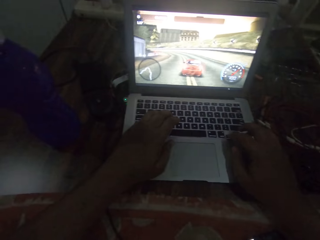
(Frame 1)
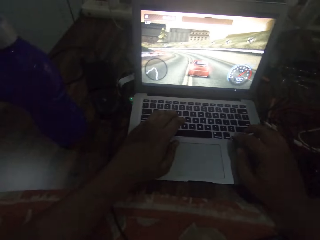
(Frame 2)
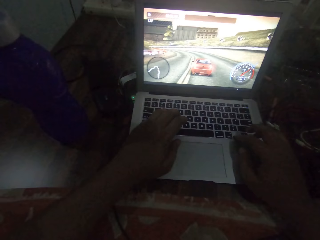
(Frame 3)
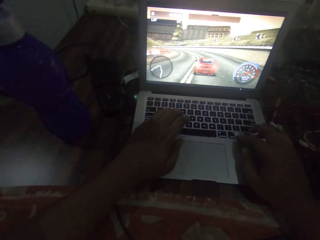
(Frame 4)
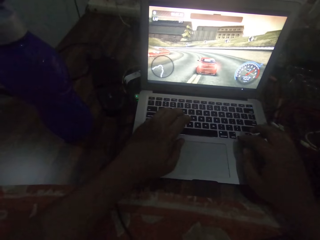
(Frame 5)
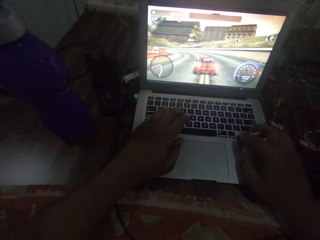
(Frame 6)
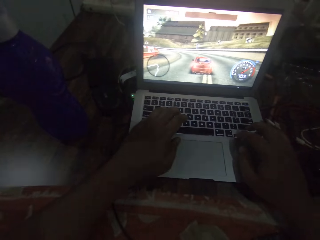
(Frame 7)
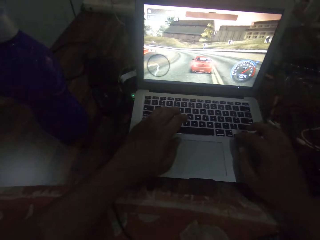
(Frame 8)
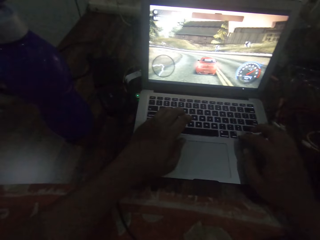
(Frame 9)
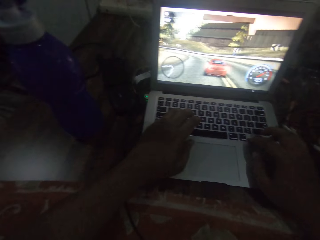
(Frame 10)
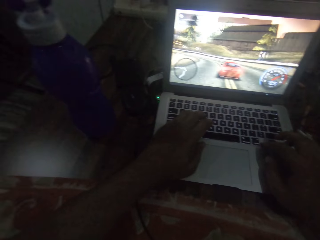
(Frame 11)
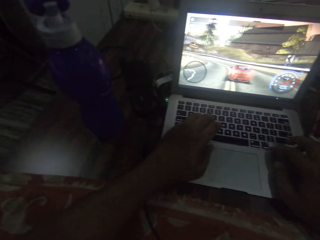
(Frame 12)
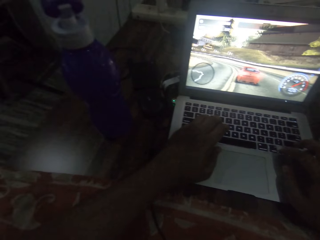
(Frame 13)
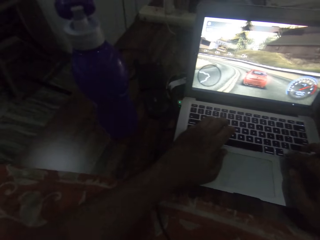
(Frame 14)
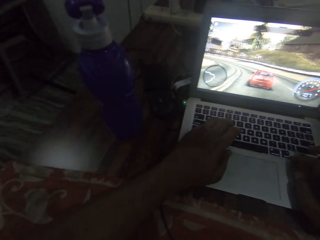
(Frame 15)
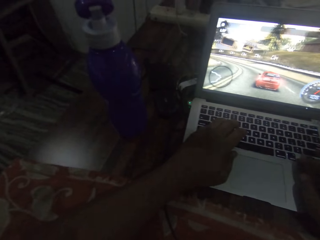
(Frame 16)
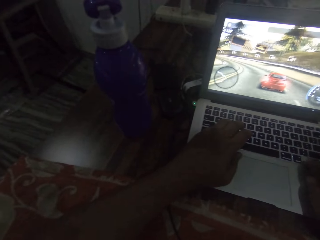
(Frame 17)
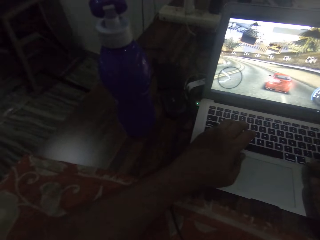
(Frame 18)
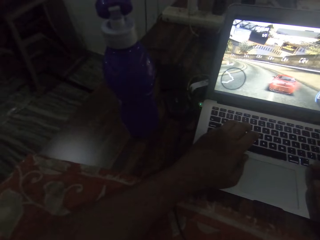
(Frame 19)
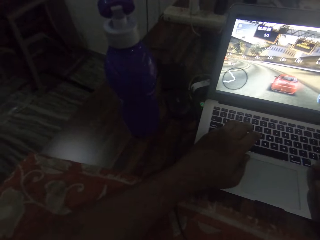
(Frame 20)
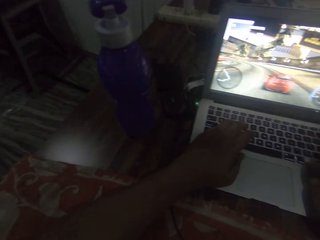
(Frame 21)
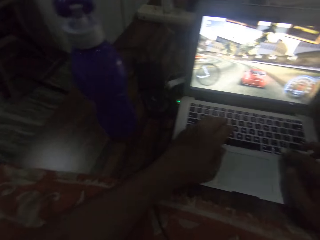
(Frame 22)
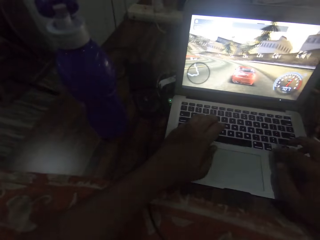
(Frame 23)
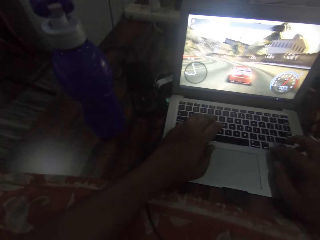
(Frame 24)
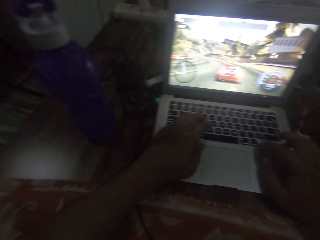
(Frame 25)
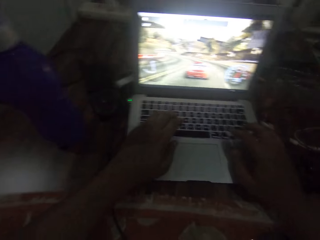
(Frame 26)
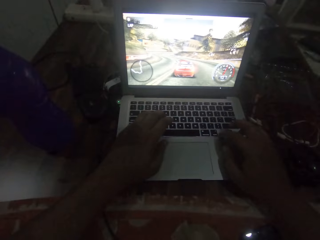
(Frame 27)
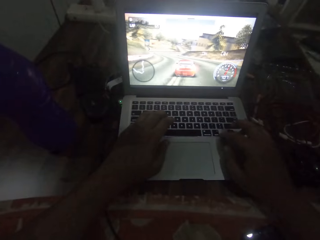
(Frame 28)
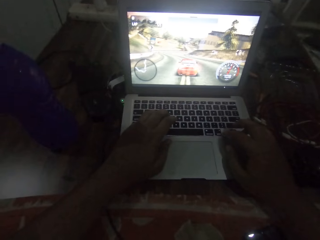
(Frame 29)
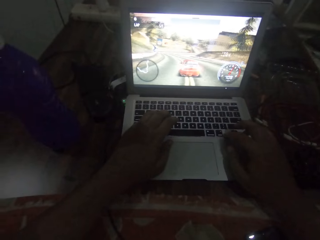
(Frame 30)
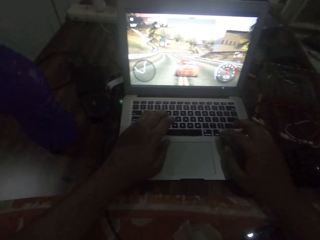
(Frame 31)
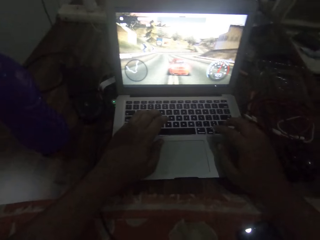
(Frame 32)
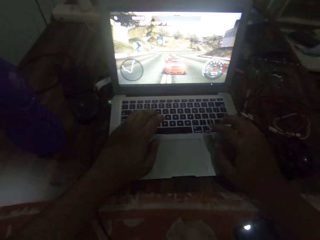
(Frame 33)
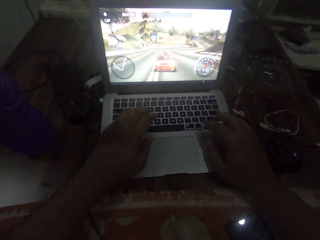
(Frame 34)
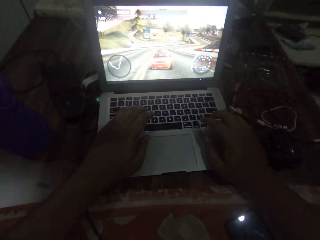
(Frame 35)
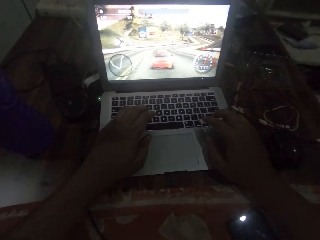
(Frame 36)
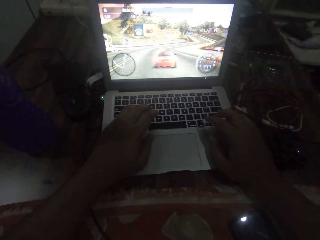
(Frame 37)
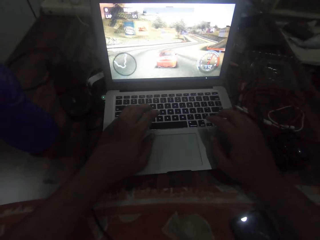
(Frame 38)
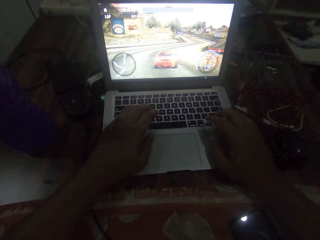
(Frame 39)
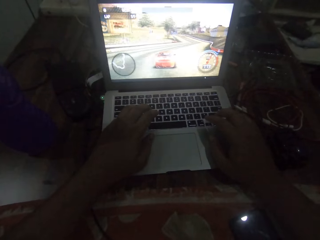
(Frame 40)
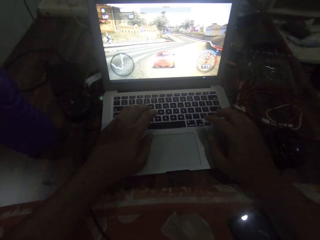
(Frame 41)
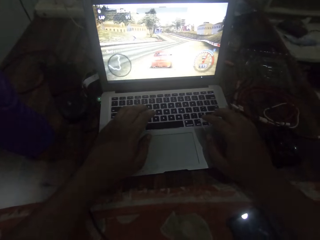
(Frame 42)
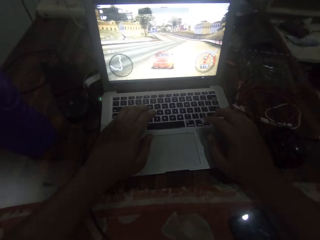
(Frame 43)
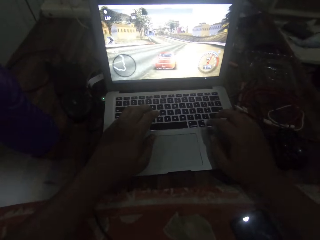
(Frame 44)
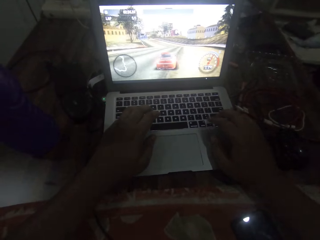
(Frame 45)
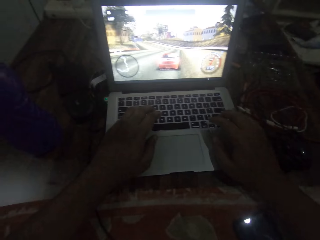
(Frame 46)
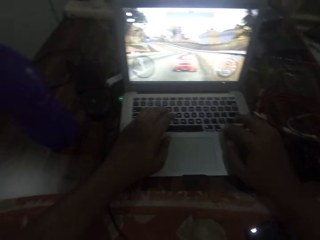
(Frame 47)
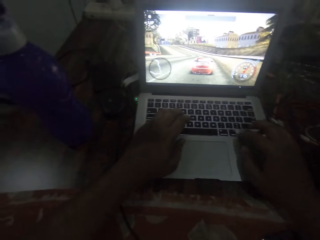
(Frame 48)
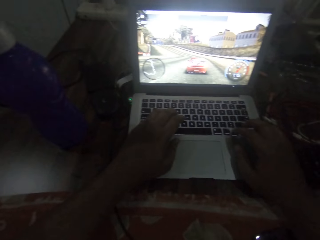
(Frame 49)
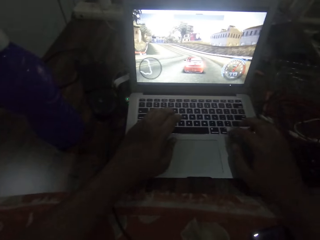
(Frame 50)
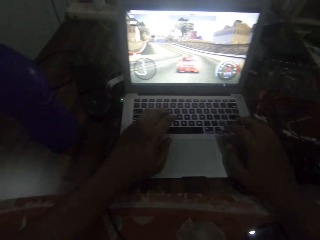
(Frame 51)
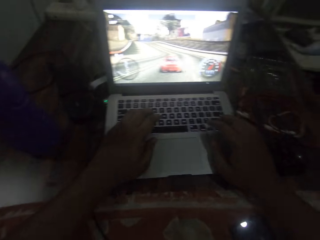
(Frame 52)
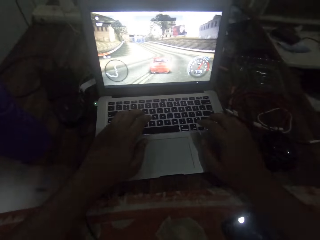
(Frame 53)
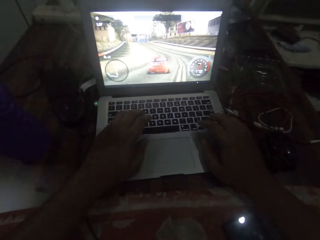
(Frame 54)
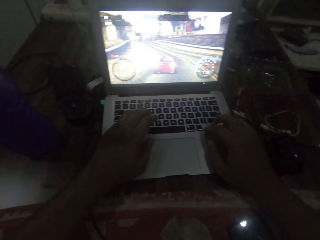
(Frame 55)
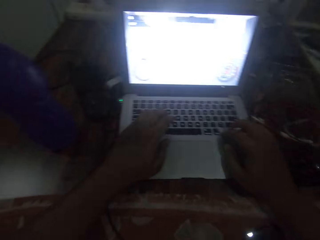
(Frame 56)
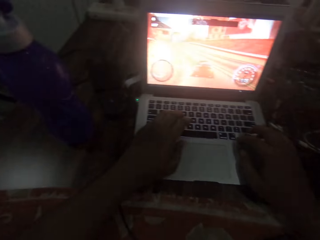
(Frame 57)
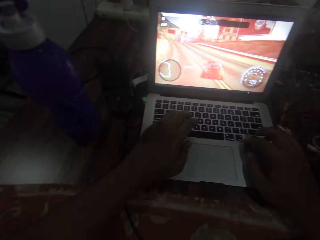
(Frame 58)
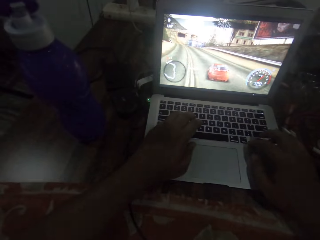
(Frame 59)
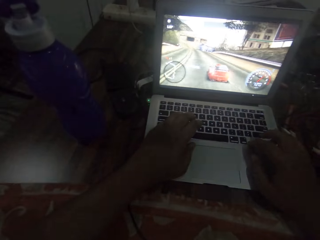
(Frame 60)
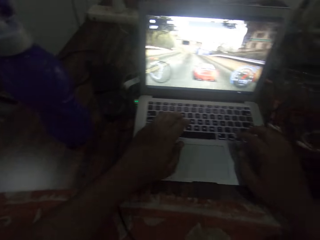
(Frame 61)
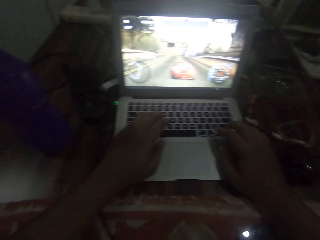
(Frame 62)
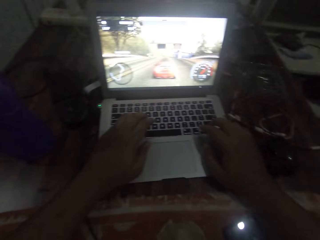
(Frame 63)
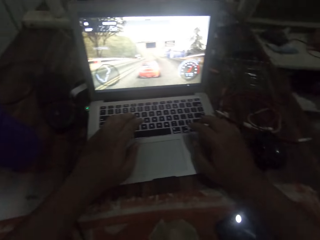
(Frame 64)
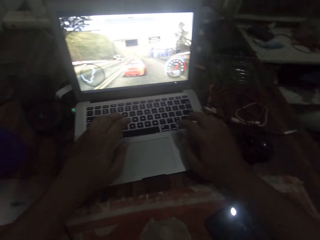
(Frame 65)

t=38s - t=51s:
The camera wearer stares at the laptop screen. They press the laptop keyboard.

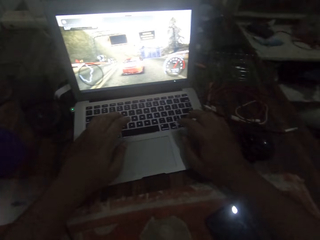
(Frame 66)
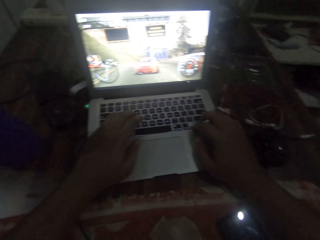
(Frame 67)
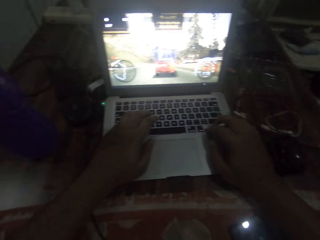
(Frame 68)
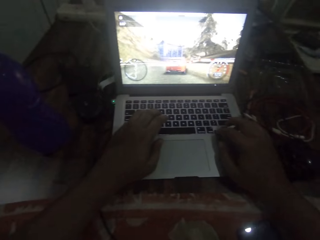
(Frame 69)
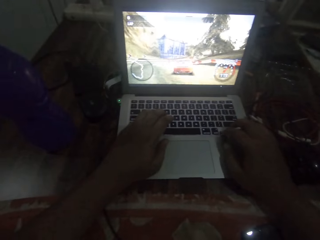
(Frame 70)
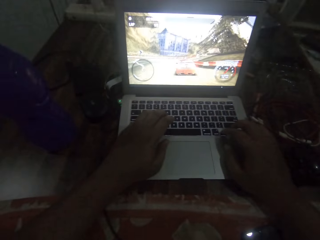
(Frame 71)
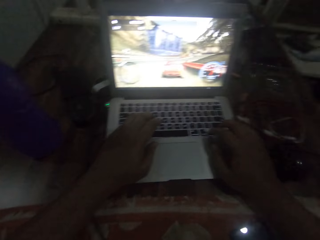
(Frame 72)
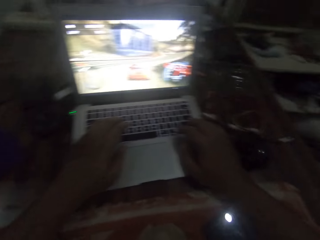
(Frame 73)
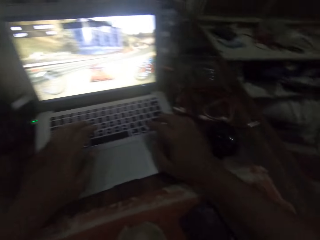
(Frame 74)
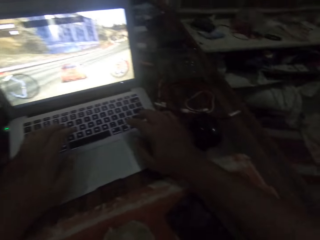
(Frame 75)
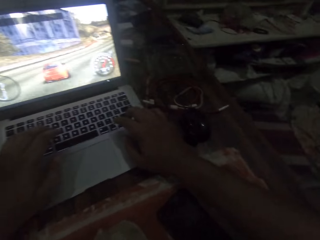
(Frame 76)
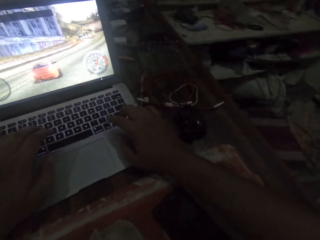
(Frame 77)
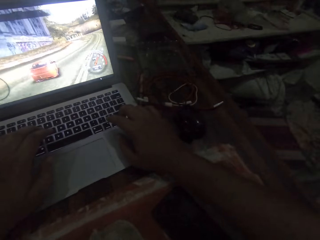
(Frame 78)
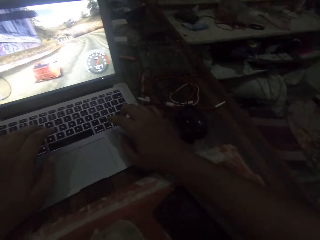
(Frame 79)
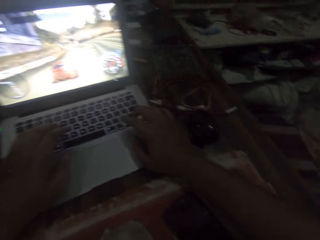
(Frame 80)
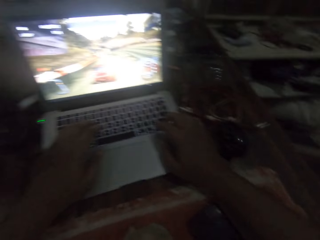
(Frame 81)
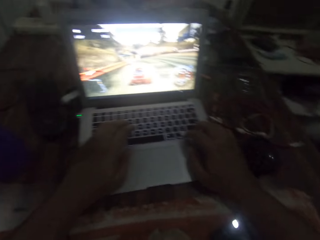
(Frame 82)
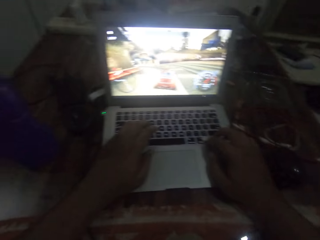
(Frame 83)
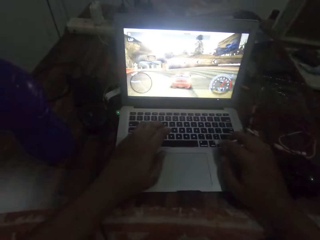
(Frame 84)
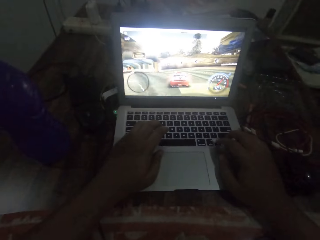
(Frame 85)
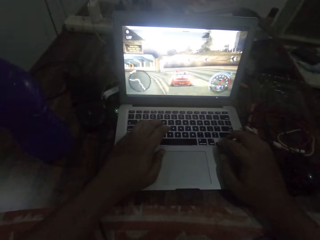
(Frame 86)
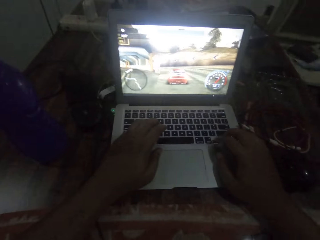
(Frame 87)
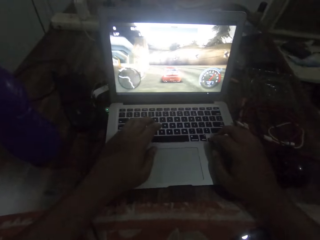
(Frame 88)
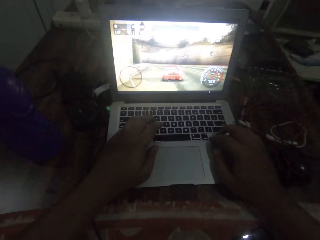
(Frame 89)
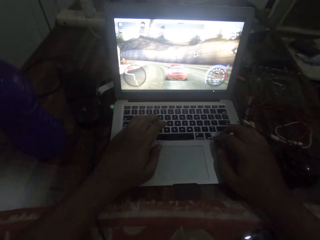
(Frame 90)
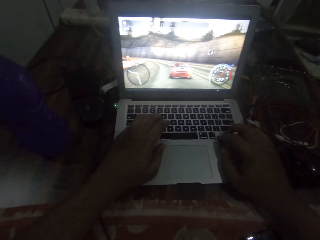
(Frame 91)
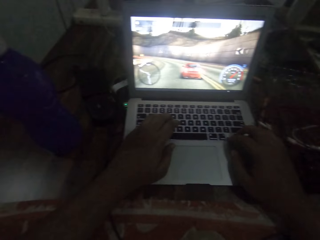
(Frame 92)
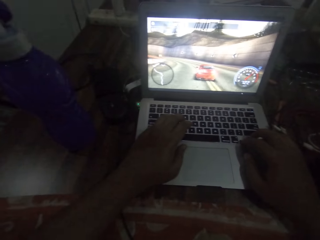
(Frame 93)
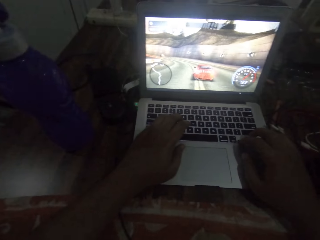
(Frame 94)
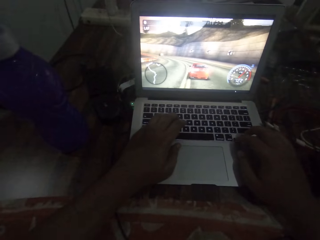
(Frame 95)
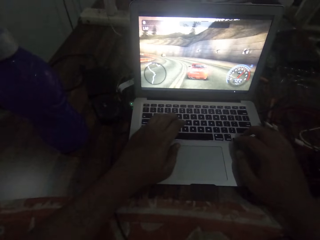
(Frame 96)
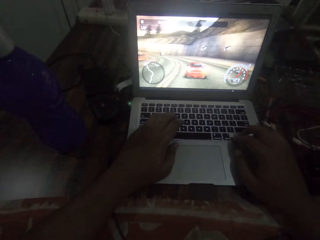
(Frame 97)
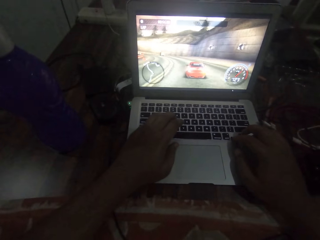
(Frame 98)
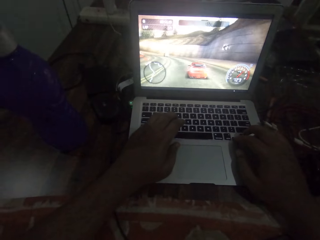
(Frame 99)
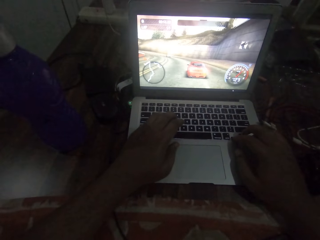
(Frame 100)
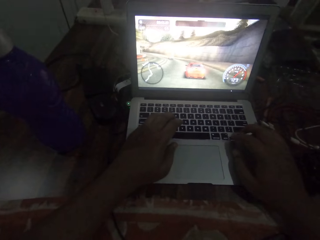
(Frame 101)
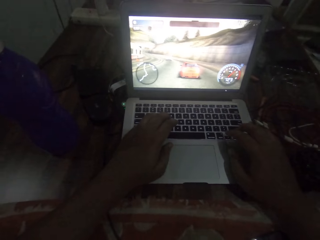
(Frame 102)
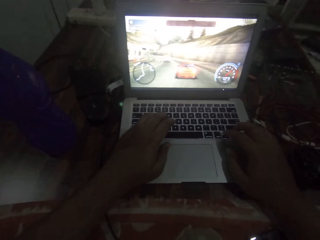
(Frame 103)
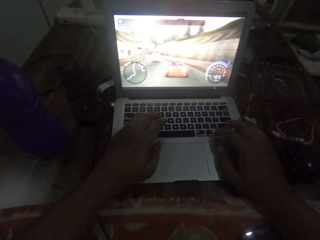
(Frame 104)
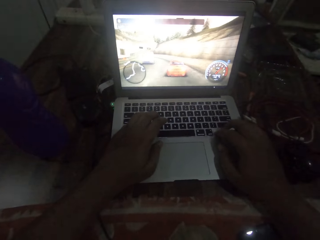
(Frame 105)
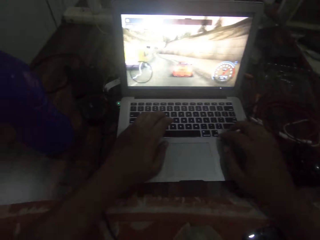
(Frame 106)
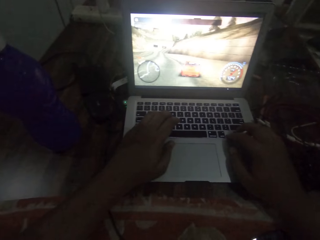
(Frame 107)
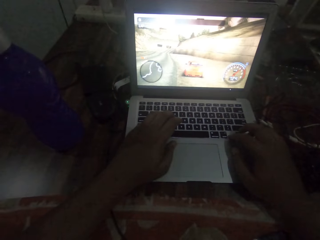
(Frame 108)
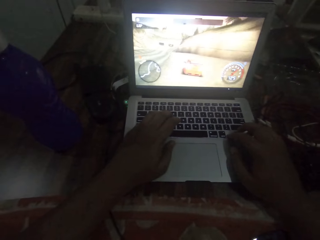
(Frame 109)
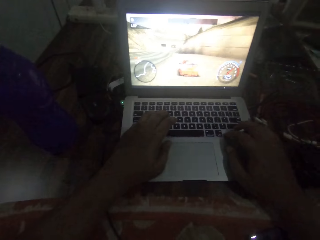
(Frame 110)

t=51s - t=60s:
The camera wearer stares at the laptop screen. They press the laptop keyboard.
